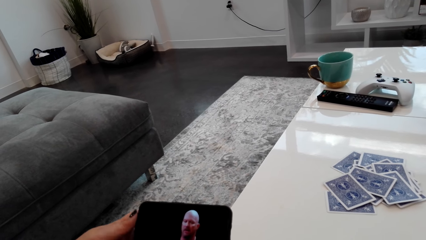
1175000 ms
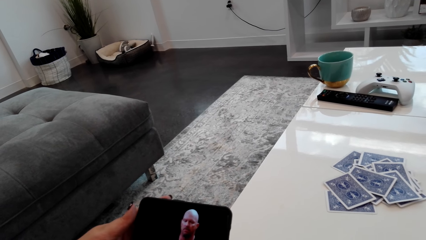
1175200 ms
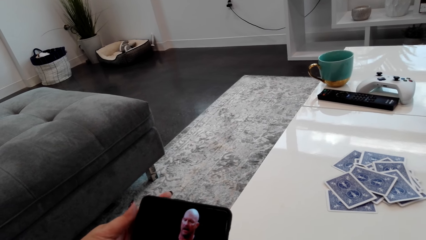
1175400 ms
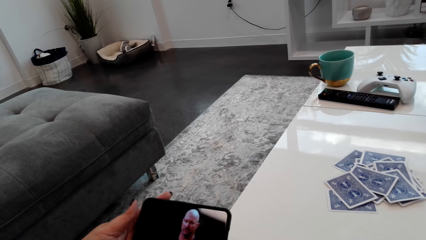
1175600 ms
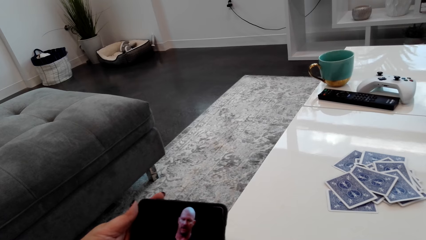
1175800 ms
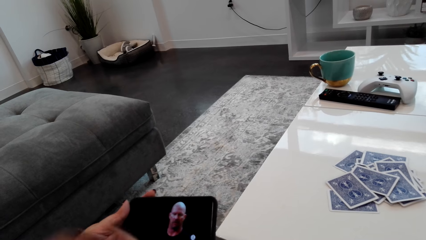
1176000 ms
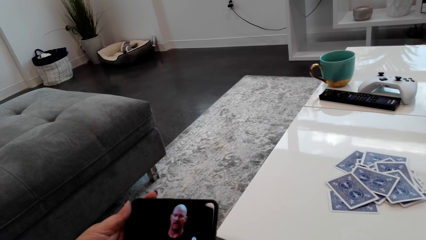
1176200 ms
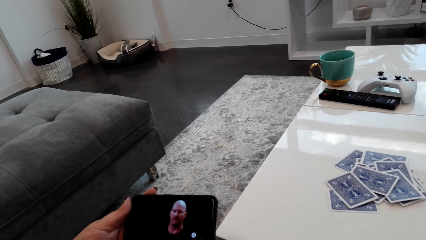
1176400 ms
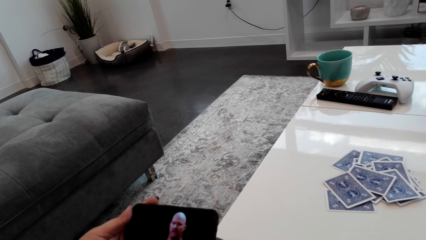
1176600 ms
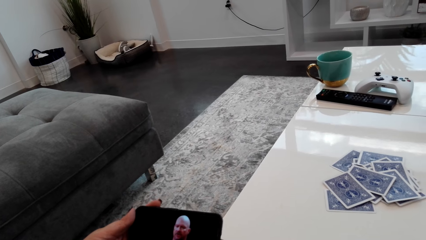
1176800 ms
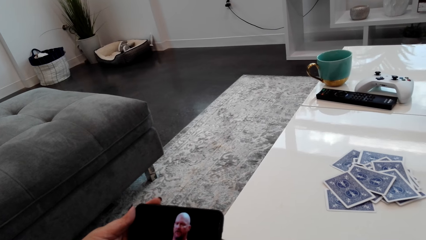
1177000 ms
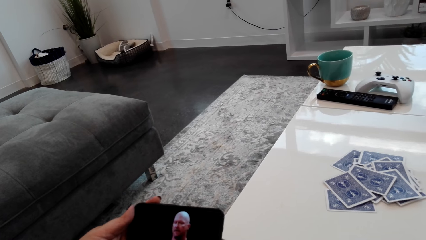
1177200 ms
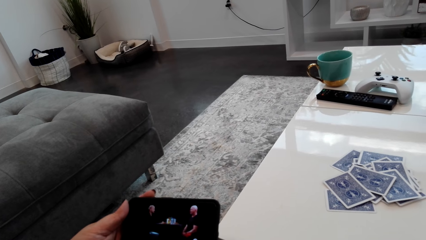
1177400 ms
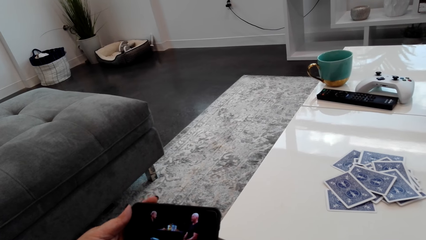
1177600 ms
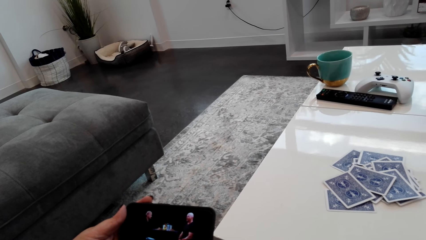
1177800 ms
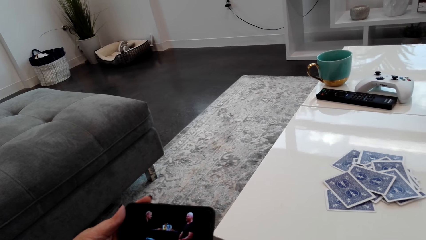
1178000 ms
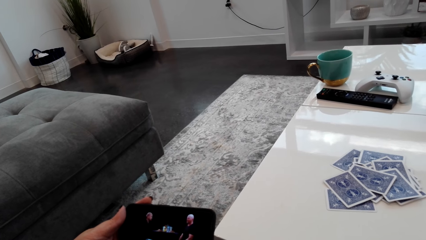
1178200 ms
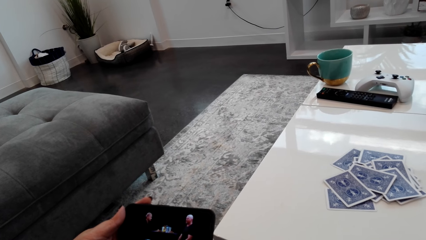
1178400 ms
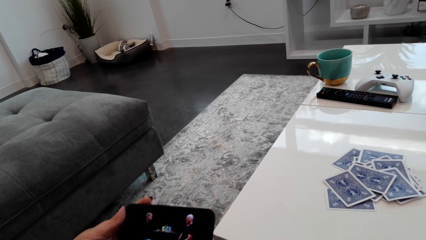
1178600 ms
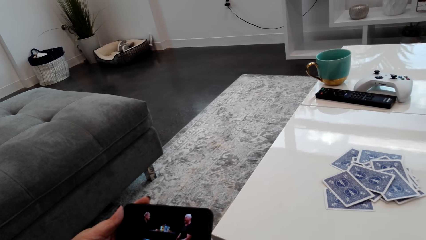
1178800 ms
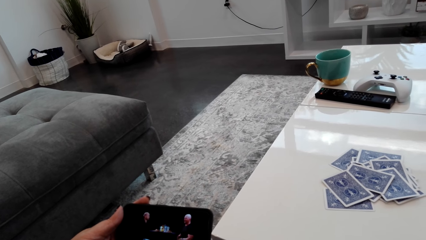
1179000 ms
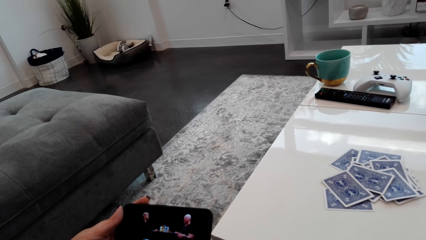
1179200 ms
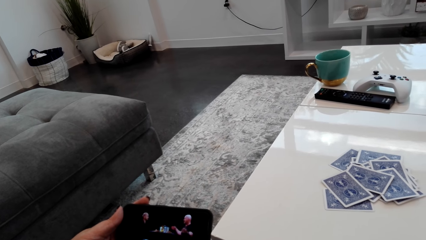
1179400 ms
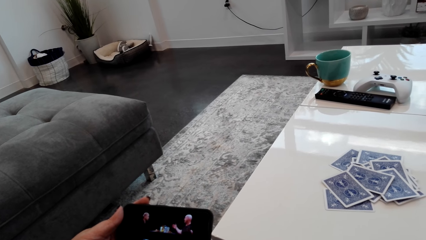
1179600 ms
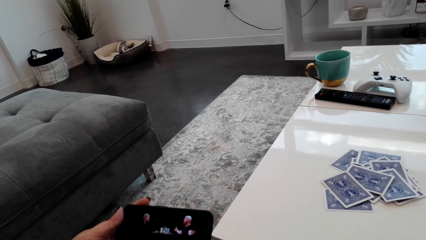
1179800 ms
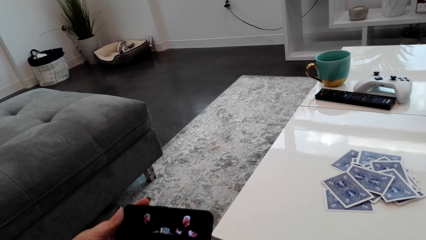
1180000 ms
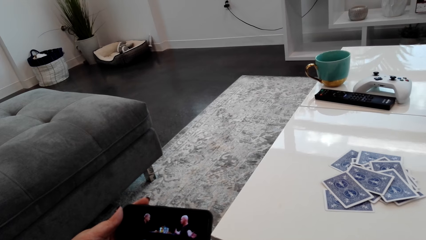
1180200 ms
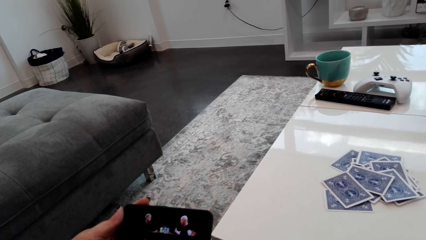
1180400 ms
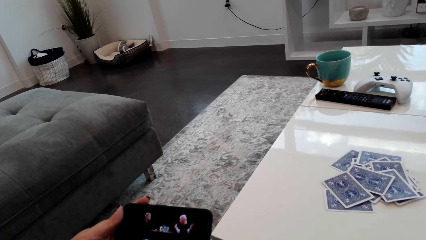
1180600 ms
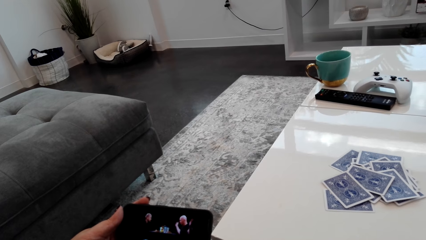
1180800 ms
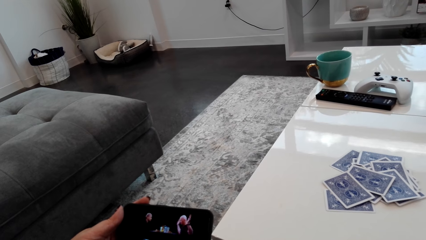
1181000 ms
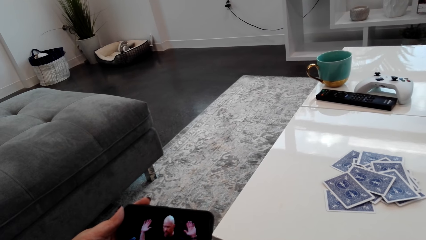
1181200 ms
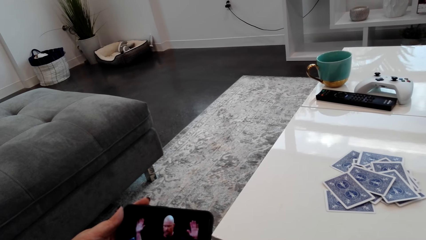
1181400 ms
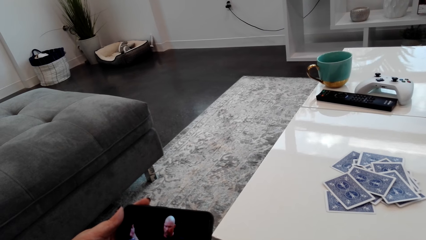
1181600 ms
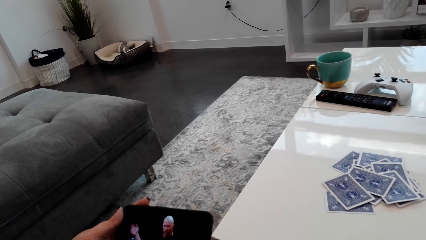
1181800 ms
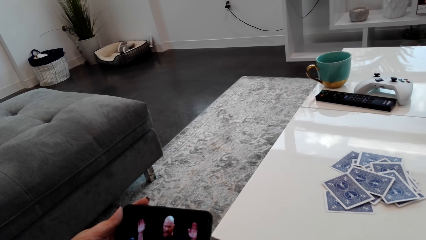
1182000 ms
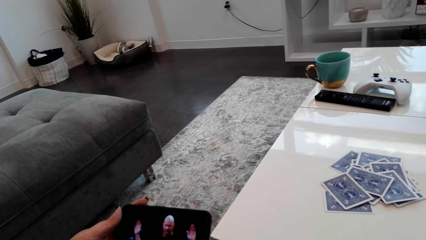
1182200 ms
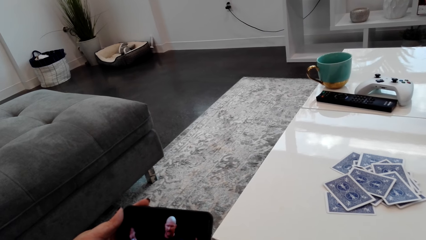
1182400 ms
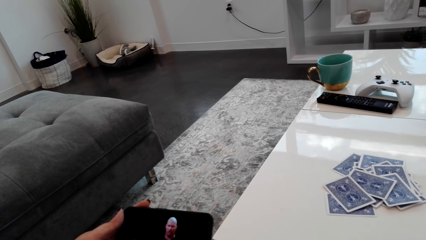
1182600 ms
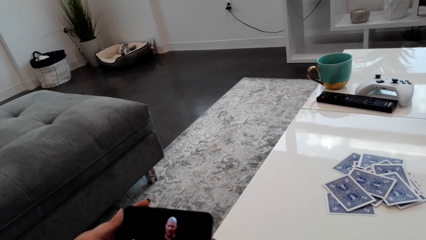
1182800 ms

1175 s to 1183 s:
The camera wearer puts his right hand in his mouth.

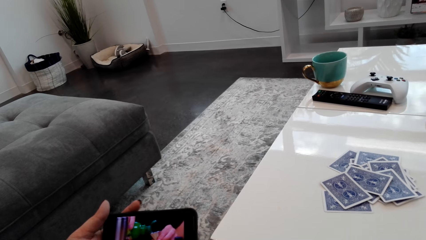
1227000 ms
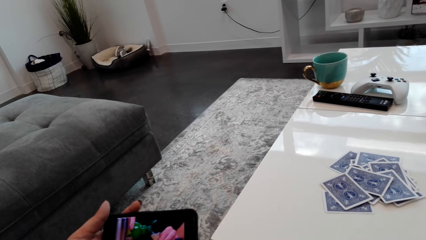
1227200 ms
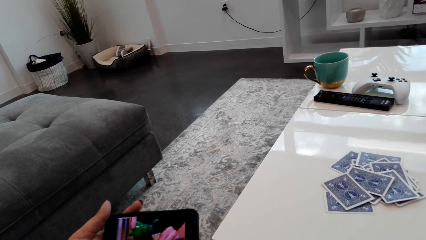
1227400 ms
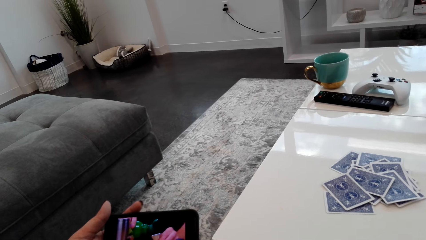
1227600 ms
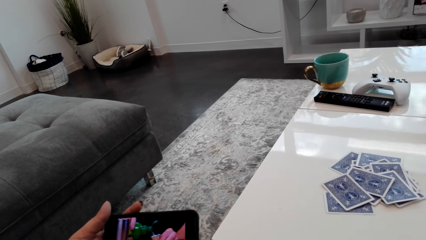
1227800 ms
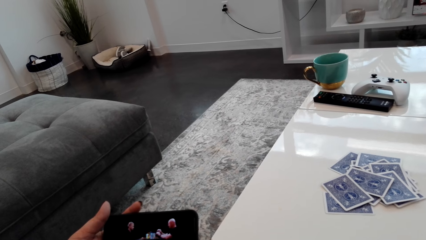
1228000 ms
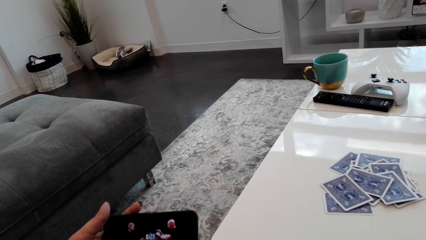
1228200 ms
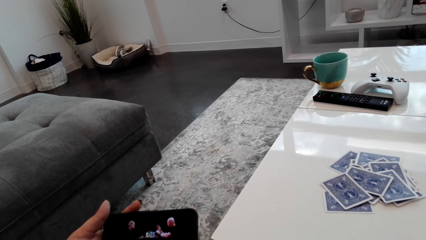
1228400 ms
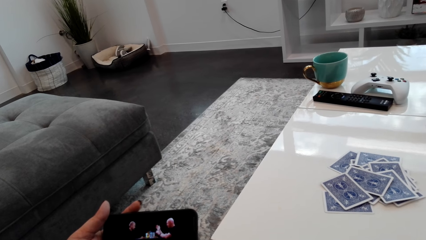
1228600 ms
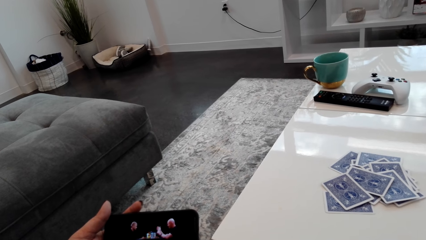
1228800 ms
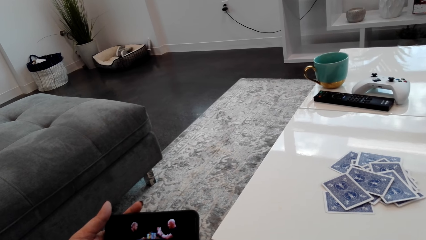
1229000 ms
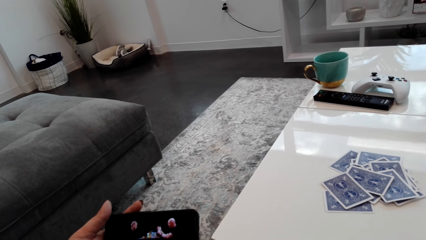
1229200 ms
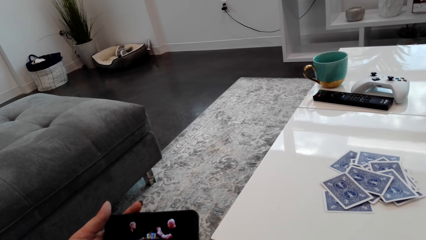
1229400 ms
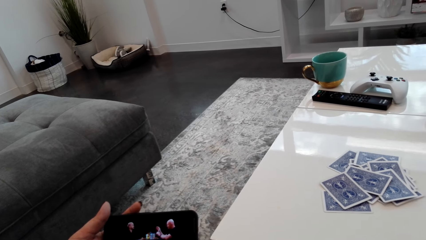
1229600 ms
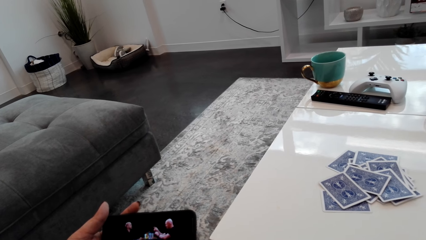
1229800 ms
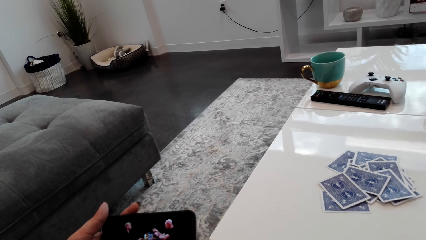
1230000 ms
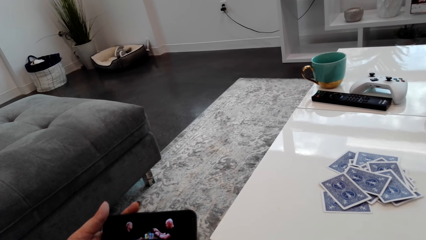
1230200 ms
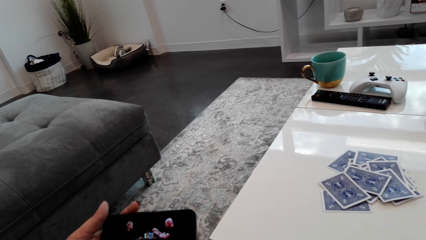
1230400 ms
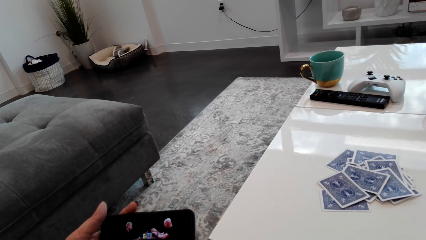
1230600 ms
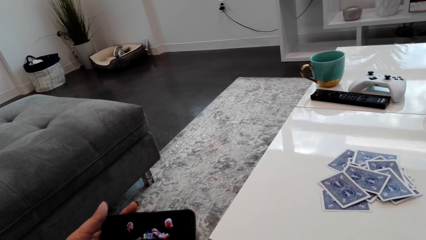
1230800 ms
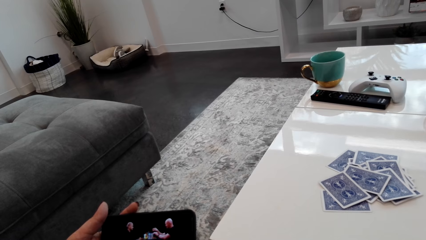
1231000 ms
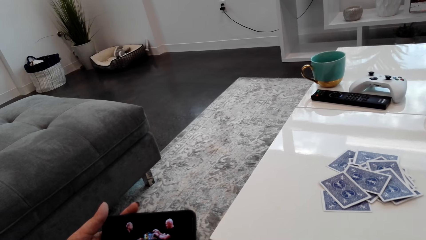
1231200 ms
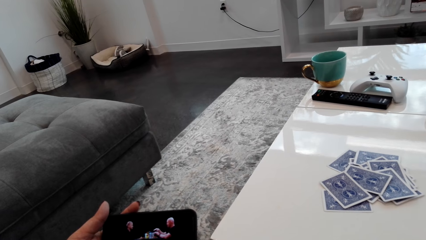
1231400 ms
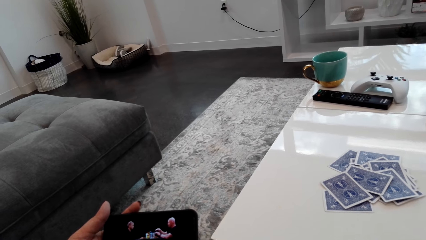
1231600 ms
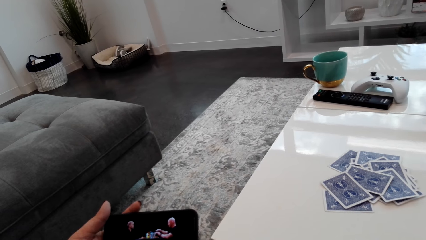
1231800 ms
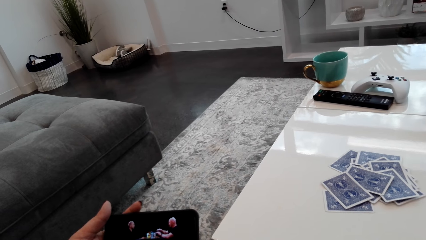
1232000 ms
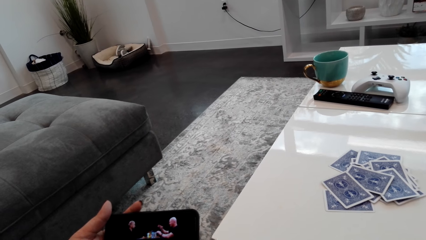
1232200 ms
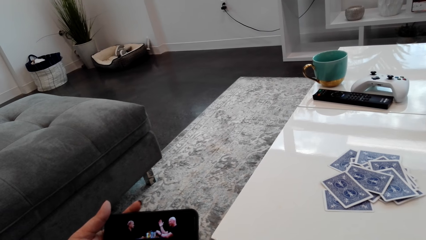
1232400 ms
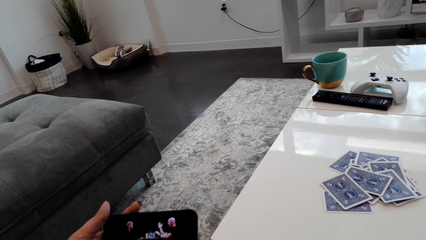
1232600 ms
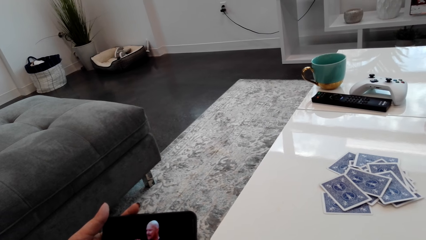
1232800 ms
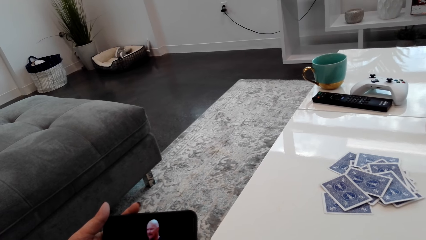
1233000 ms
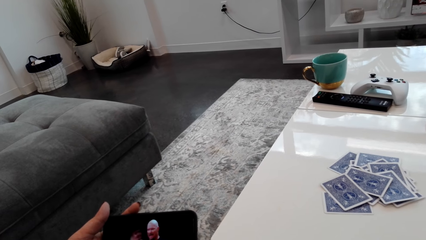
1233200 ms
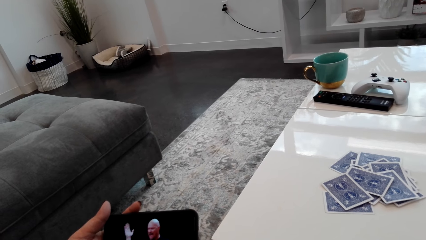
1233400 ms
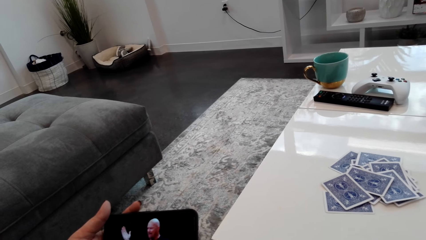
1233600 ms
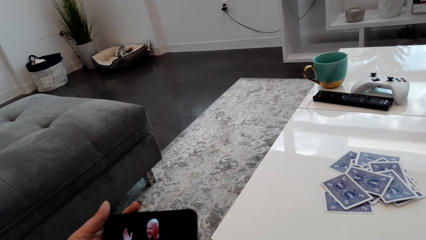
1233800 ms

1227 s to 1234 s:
The camera wearer laughs.
